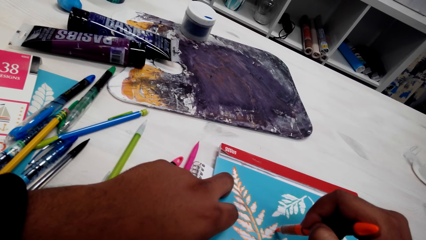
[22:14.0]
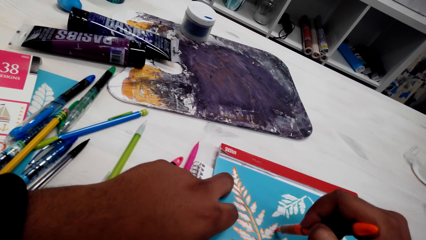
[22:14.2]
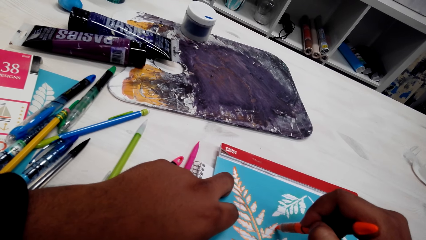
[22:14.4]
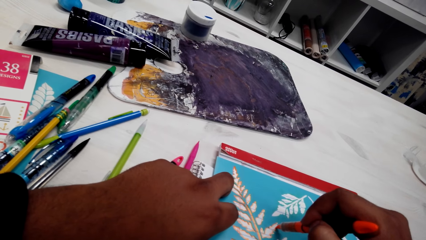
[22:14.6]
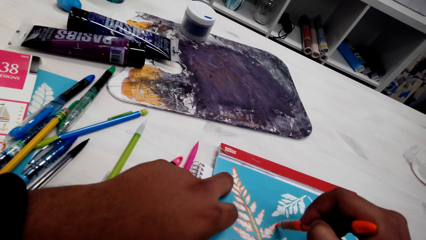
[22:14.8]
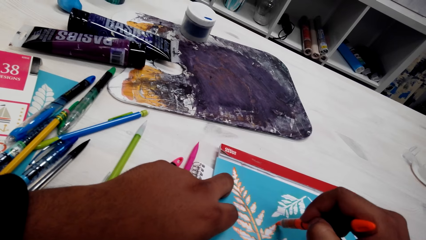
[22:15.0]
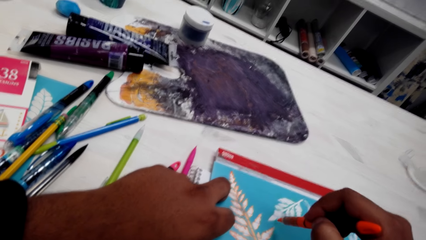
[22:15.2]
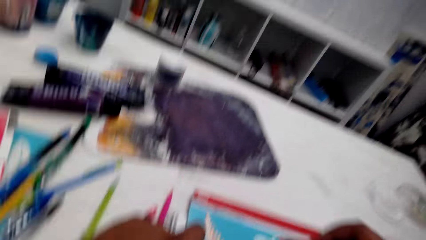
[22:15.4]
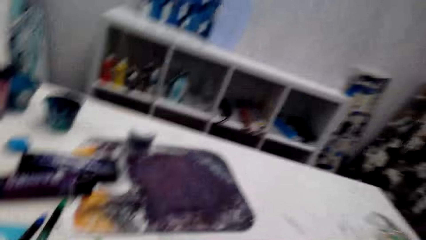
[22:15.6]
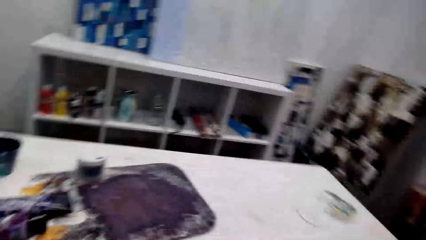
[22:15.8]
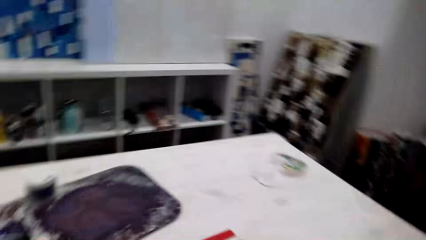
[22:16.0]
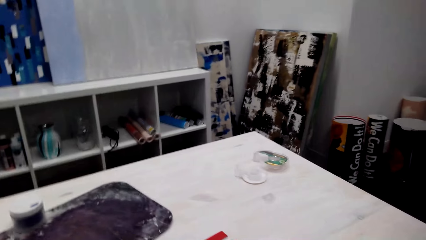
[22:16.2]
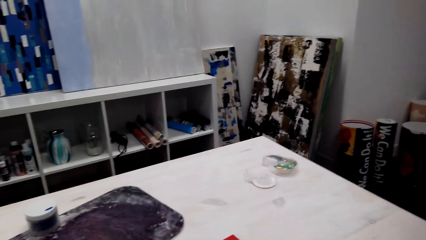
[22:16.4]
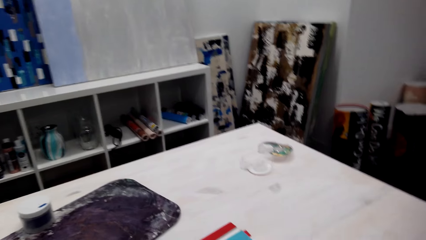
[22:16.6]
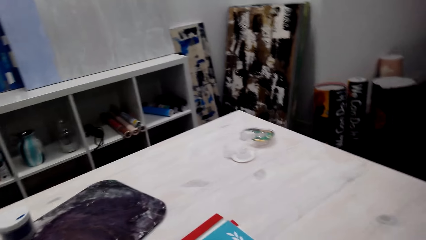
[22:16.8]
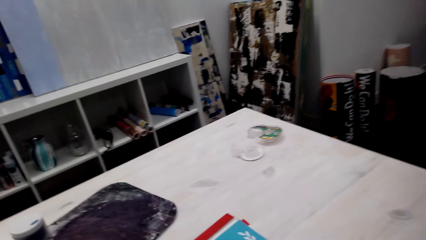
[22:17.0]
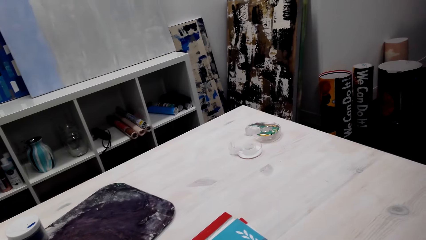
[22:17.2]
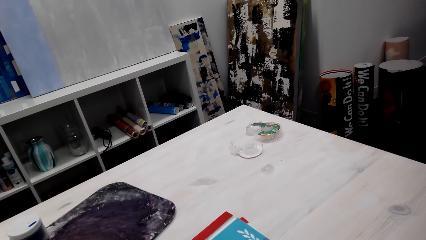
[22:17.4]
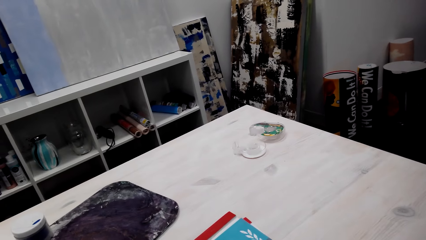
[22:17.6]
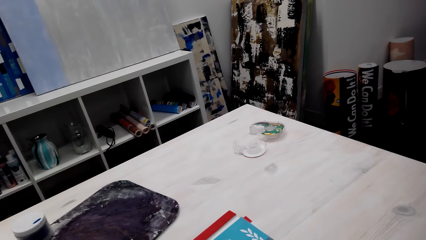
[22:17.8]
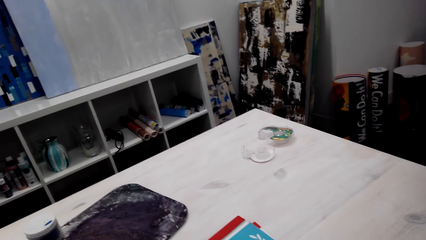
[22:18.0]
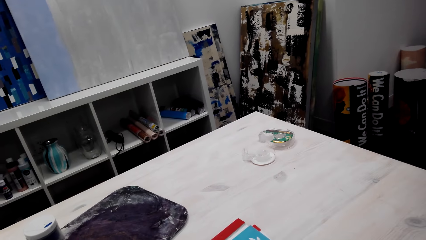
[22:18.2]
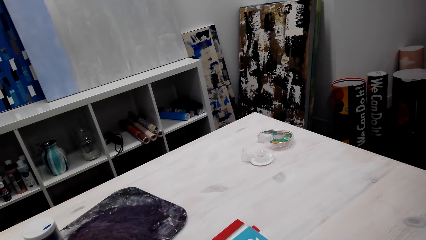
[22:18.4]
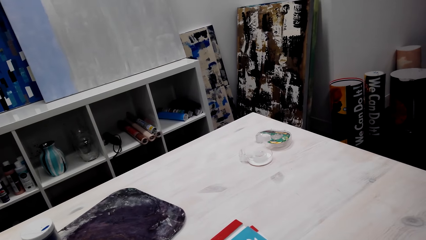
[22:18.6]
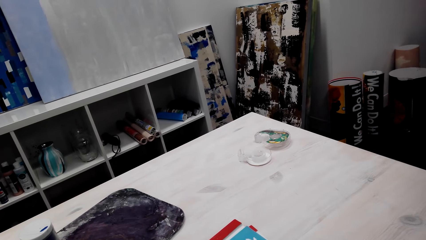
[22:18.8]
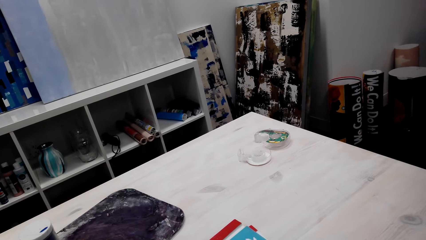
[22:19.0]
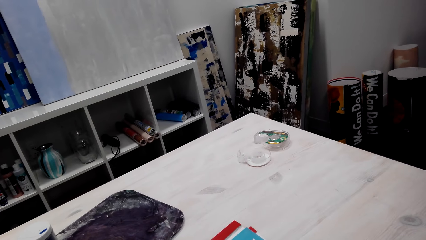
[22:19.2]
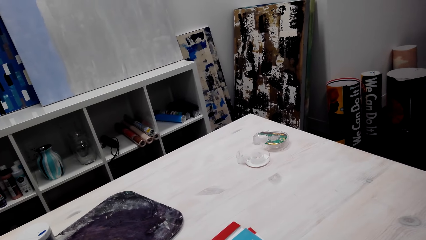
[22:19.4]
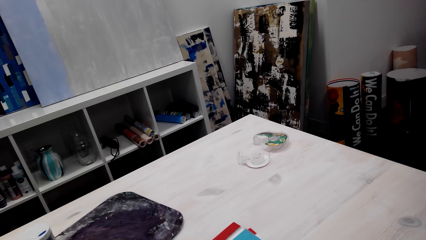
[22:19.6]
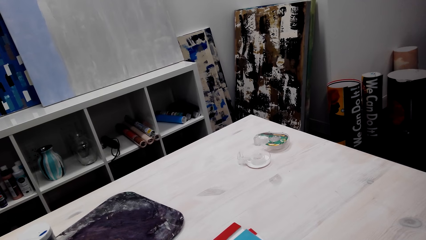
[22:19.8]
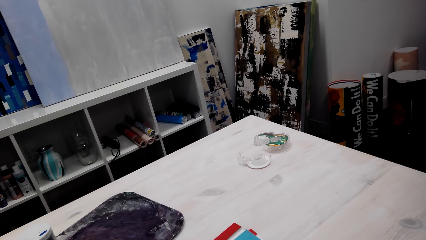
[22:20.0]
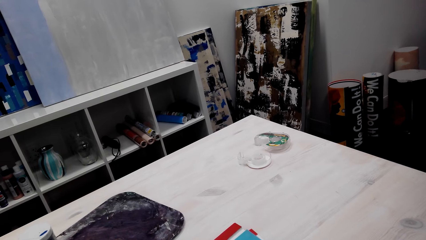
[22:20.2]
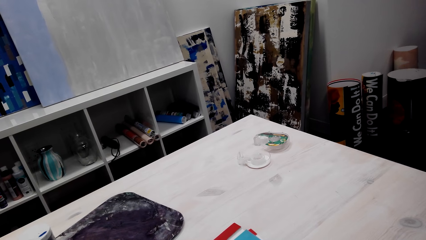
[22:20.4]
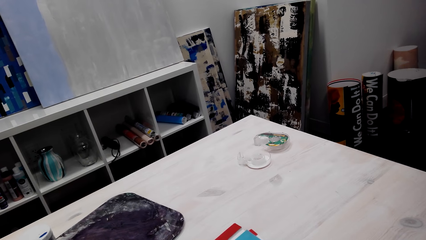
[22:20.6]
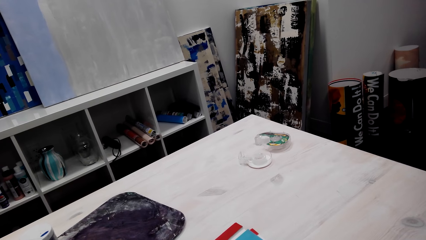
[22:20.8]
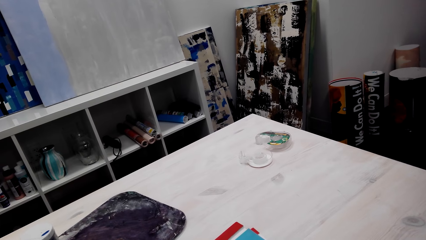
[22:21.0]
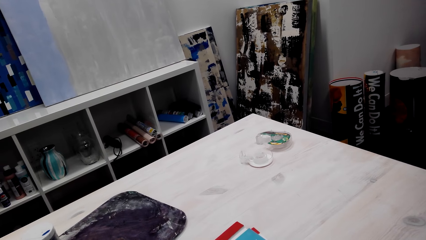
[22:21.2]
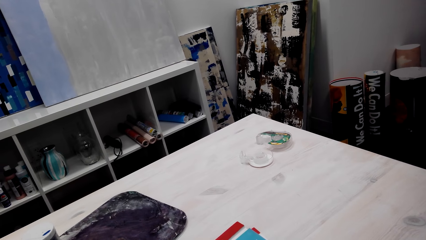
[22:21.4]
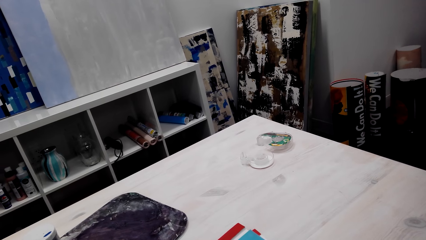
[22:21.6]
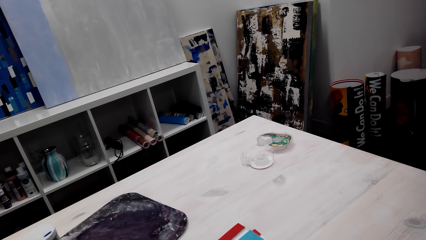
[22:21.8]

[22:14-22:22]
The camera wearer does something.

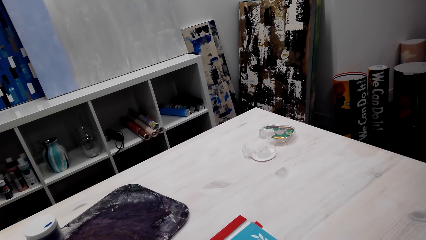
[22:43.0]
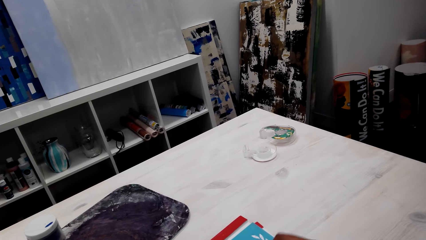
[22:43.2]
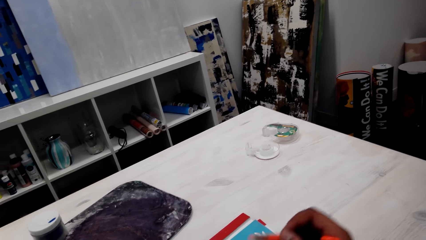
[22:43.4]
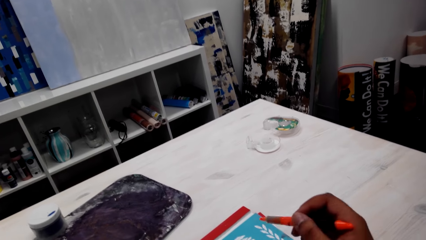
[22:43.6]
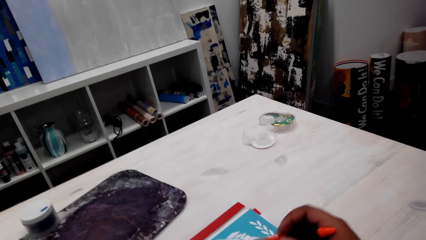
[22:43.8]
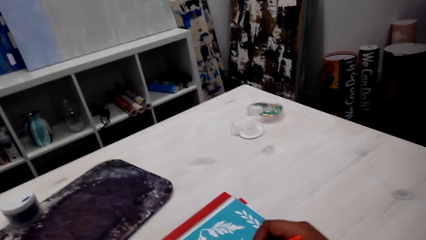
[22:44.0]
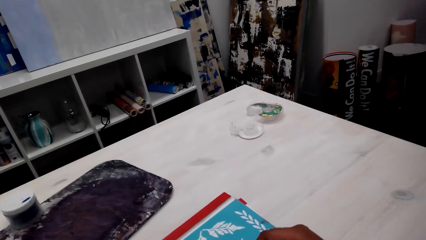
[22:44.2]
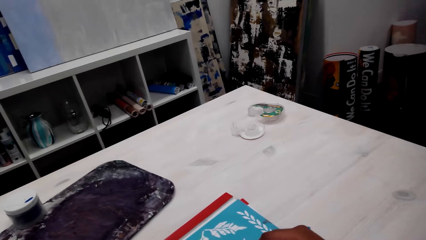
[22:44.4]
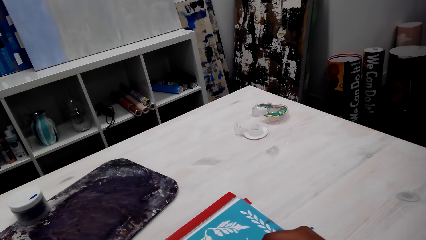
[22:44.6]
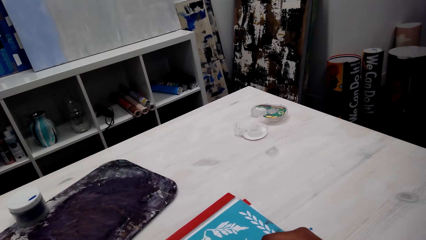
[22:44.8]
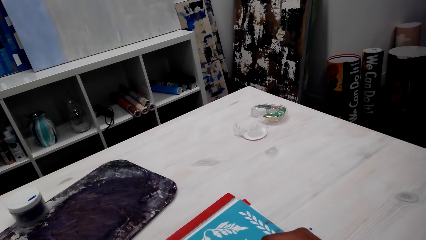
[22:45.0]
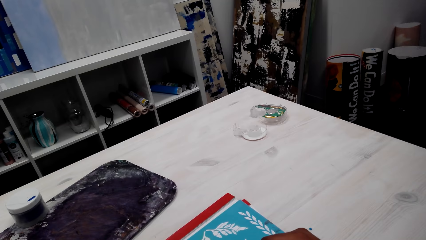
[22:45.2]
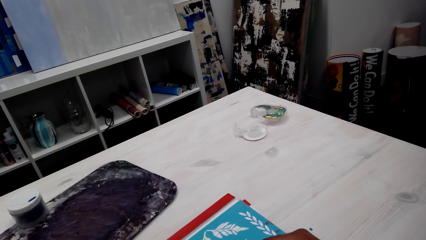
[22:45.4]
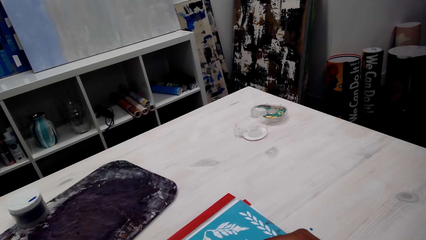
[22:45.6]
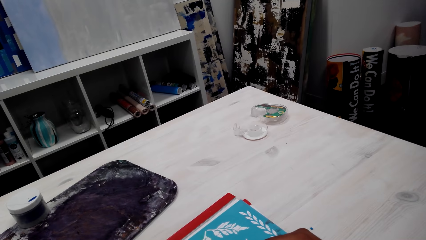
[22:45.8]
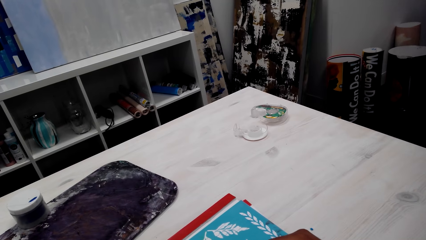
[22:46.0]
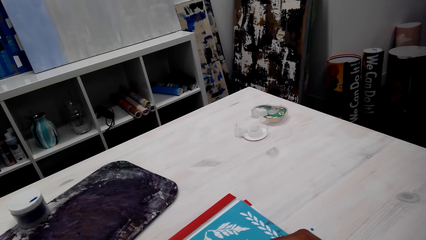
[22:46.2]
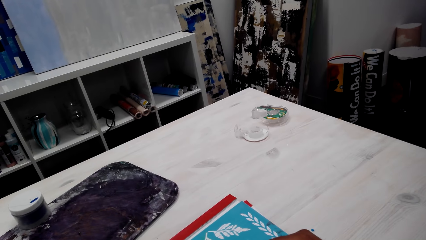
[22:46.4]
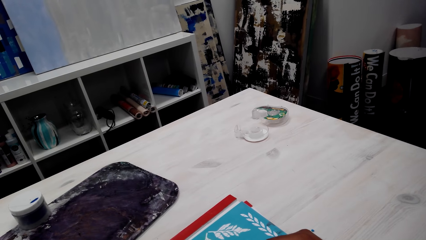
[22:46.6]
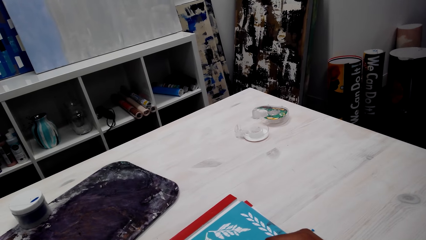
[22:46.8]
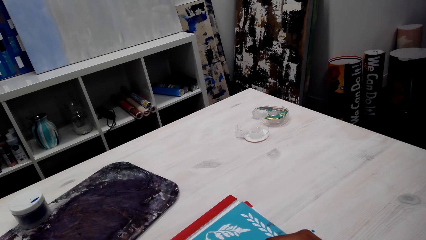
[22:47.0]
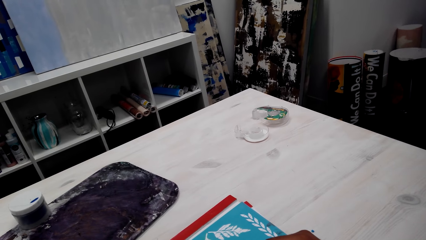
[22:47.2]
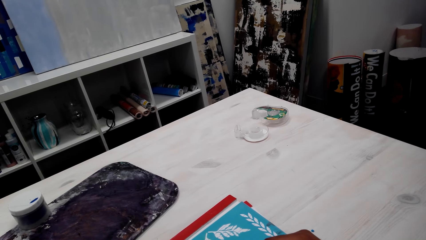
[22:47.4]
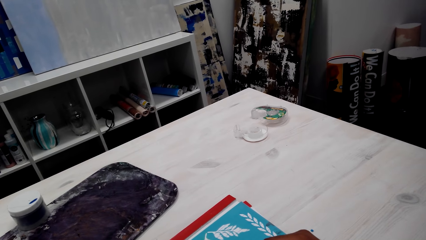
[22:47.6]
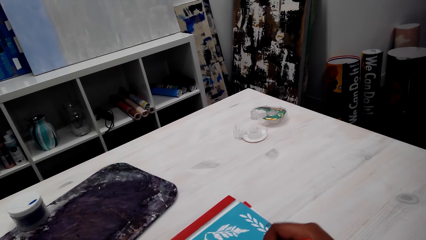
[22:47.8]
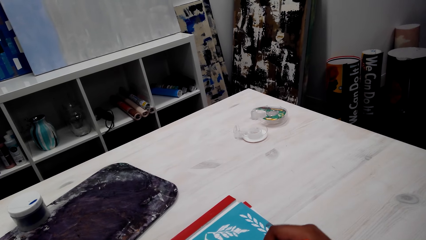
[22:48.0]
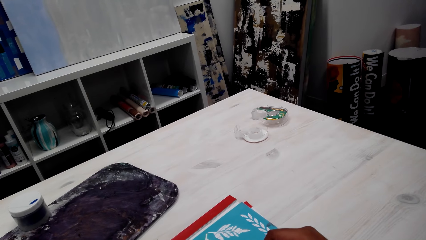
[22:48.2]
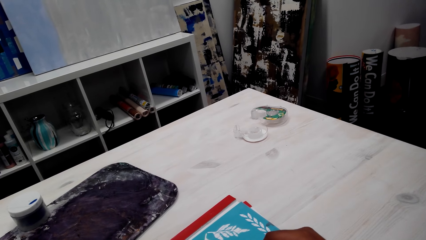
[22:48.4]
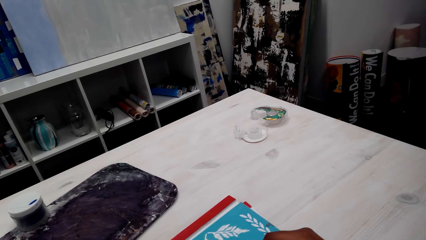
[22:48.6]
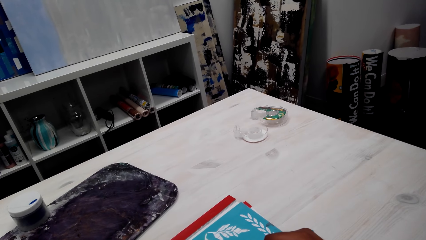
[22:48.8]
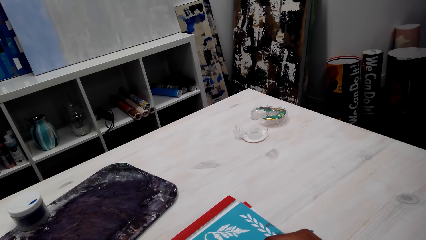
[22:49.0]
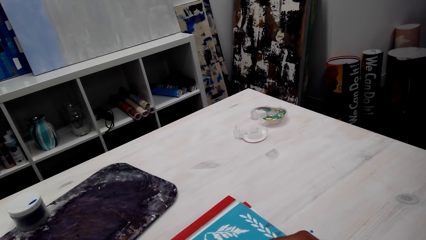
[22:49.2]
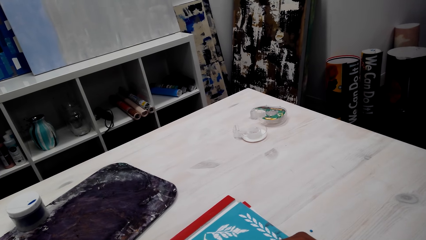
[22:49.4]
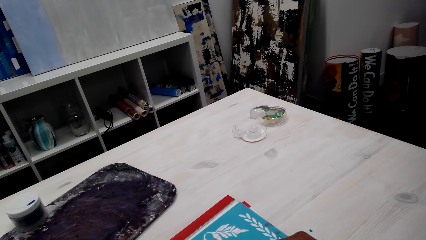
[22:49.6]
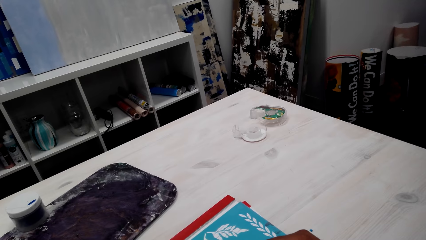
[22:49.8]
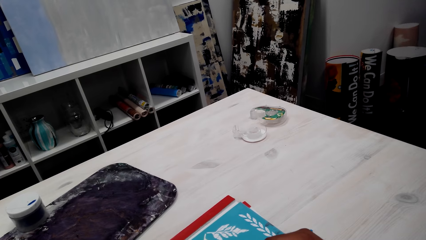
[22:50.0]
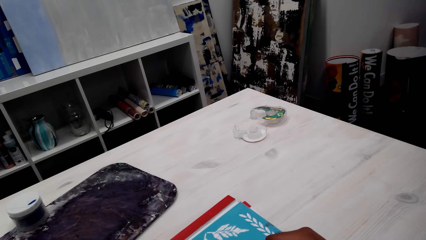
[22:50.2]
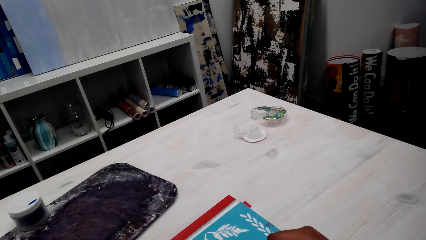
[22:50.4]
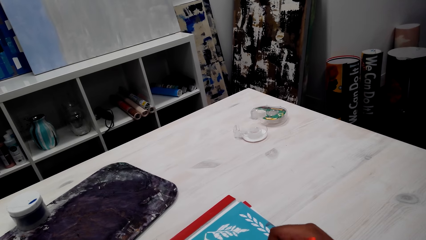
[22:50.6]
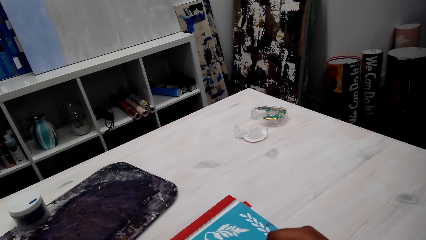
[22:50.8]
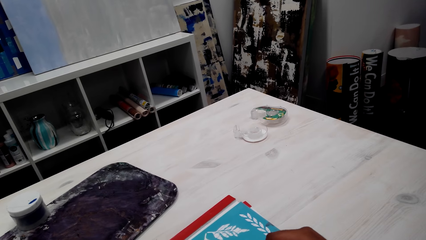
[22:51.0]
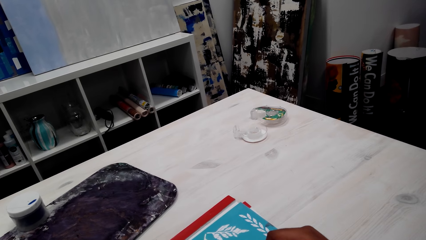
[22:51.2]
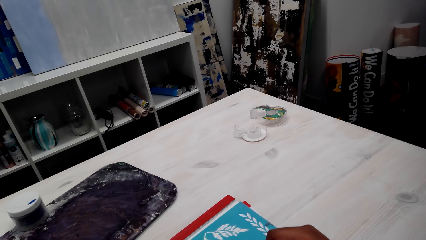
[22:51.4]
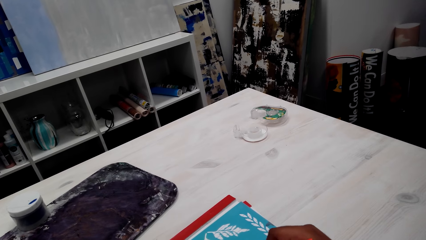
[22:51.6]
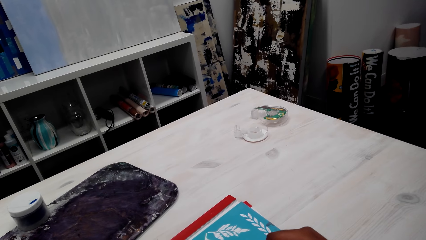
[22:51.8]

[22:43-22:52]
The camera wearer draws a pattern with a pen. They draw a painting.
